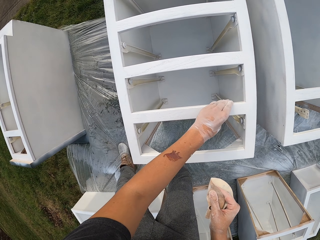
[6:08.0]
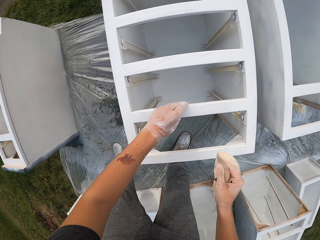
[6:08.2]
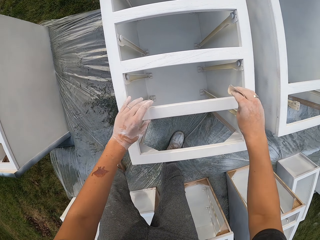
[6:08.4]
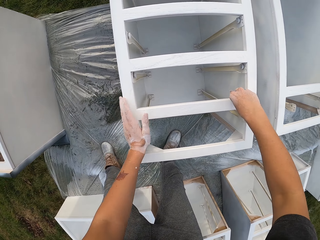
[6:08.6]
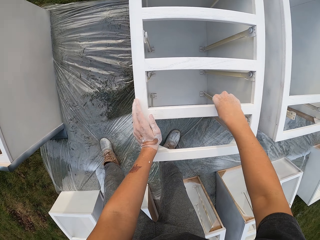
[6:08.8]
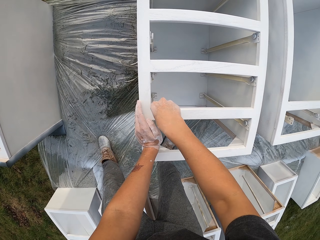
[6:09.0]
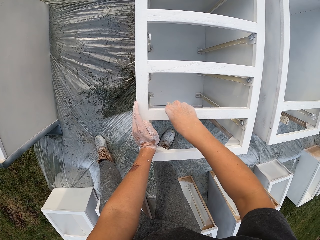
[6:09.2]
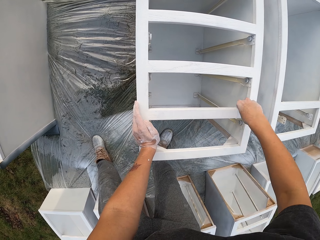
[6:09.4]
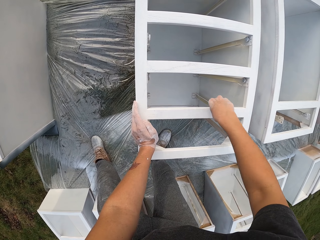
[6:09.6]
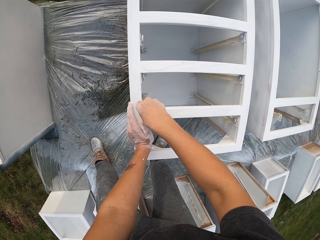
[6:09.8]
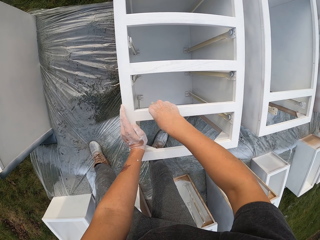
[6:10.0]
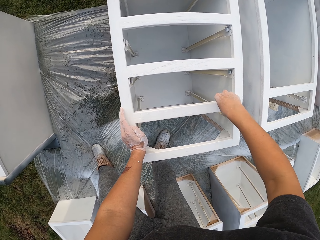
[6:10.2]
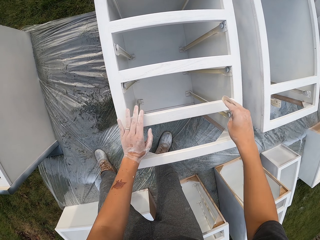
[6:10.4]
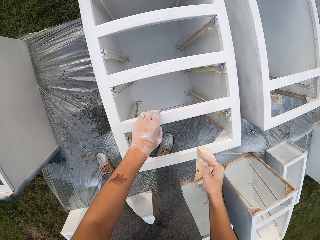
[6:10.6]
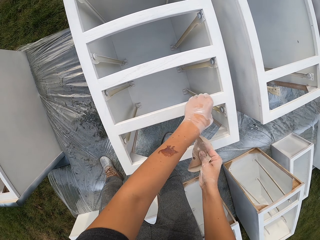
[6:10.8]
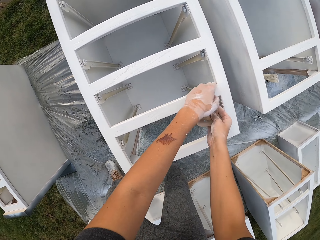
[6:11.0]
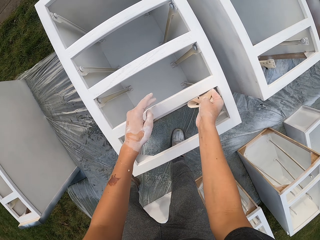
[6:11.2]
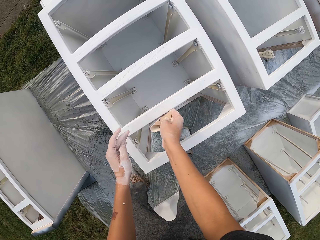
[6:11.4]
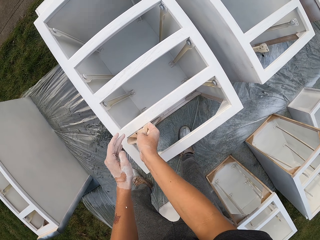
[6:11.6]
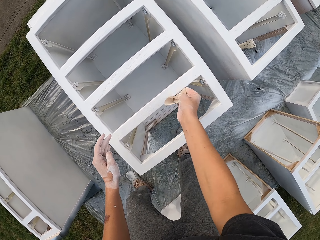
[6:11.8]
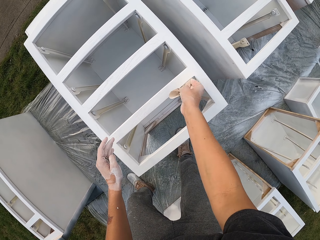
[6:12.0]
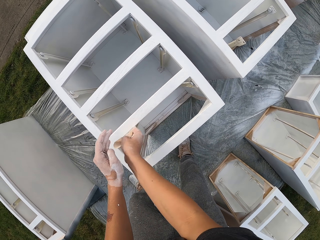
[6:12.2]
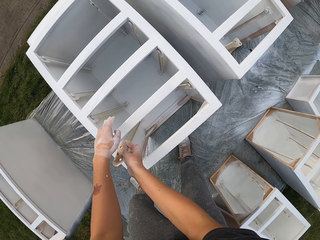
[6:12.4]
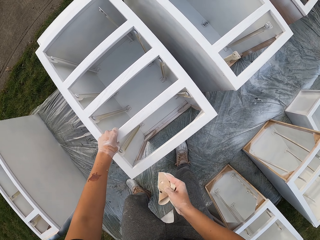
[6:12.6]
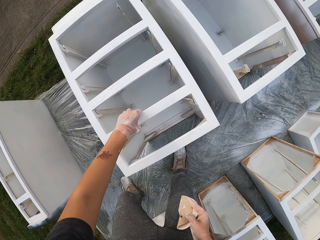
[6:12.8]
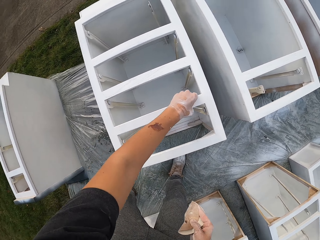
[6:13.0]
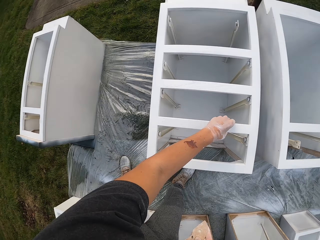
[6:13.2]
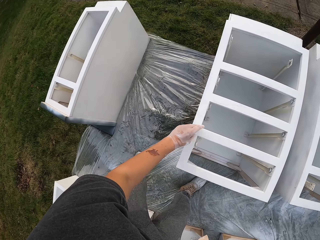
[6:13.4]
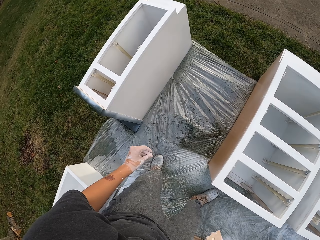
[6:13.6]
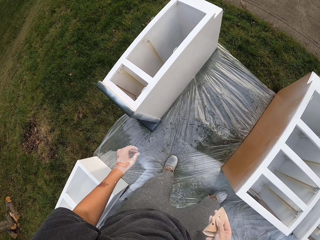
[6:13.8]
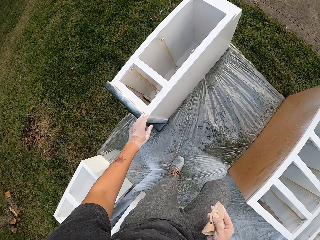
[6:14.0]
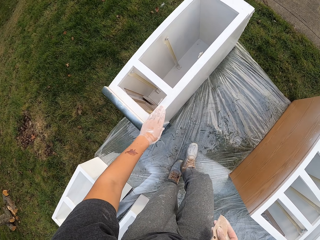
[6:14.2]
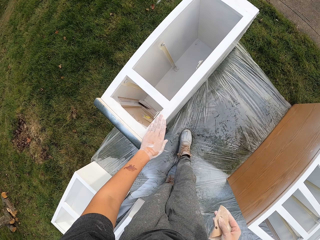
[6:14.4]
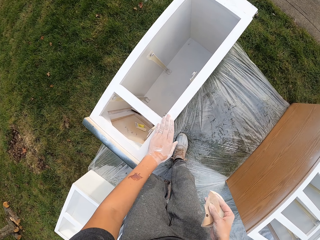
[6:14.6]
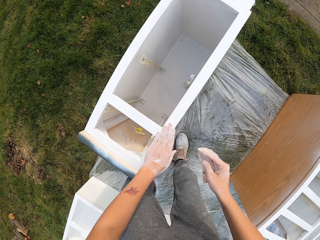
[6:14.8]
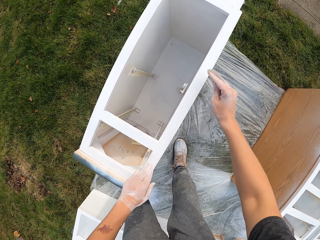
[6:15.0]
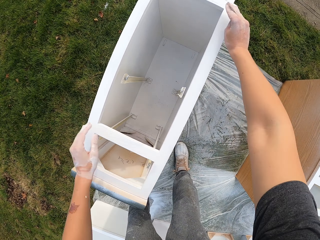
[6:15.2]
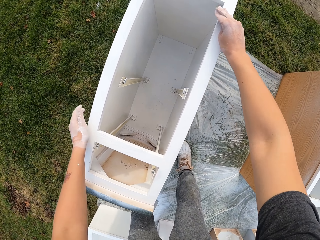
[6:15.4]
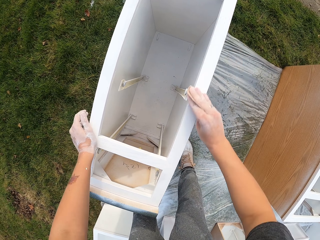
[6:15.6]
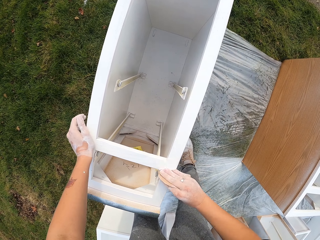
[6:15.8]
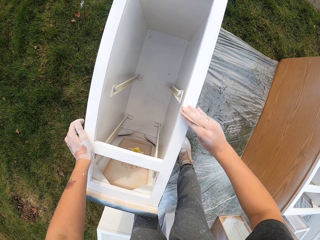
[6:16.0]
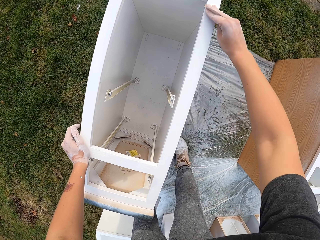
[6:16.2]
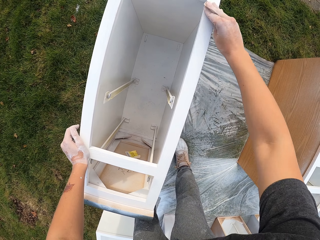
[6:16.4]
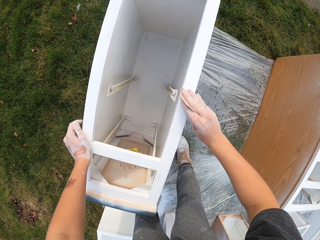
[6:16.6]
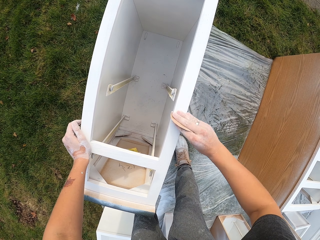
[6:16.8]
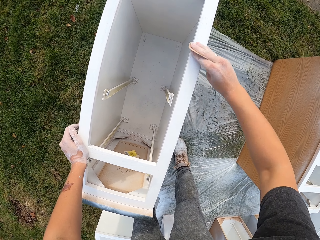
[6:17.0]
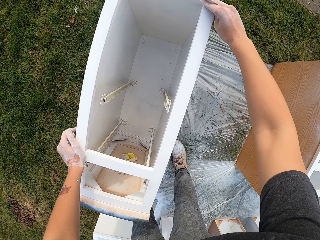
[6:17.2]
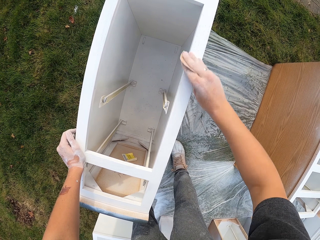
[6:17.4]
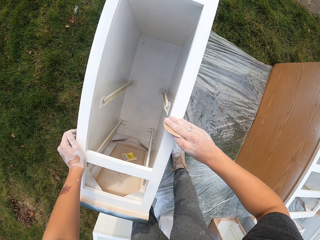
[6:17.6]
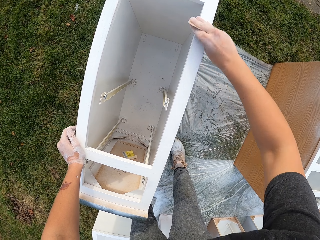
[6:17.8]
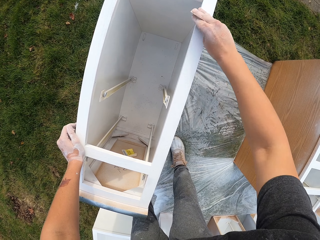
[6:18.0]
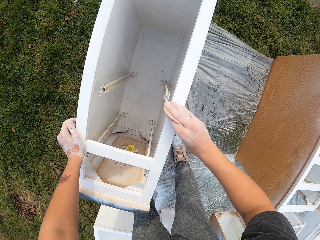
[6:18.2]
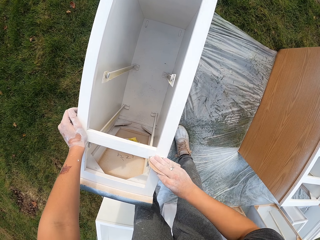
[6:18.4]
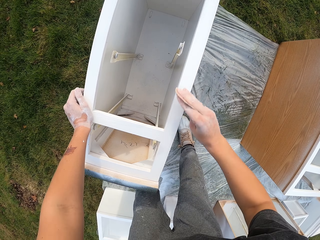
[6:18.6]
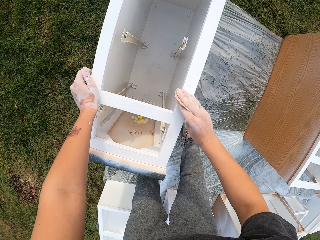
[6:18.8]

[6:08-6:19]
The camera wearer smoothens a structure or drawer with a sandpaper. They touch the structure with the left hand and wipe the drawer with the hand. They smoothen the structure with the sandpaper. They touch the structure with the left hand and wipe the drawer with the hand. They make a step. They hold the structure. They lift both hands. They smoothen the structure with the sandpaper.

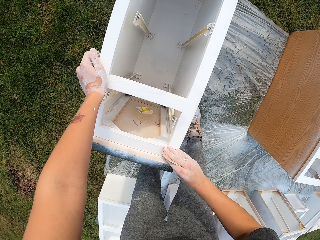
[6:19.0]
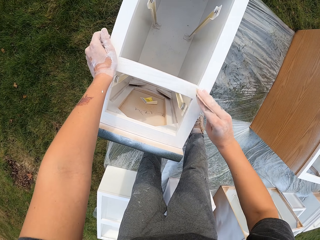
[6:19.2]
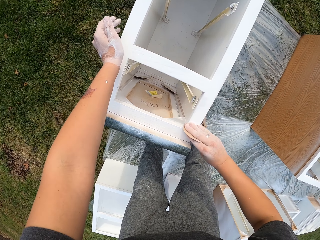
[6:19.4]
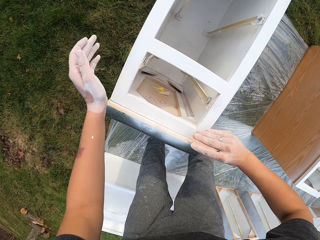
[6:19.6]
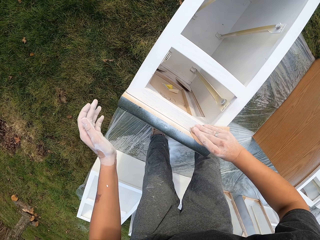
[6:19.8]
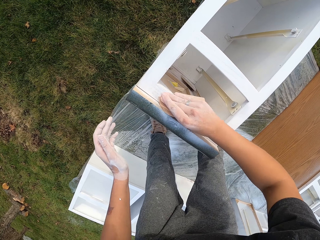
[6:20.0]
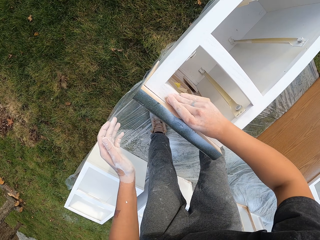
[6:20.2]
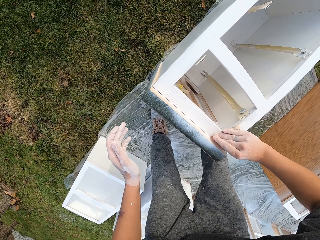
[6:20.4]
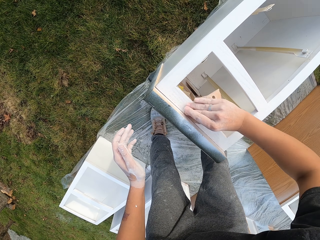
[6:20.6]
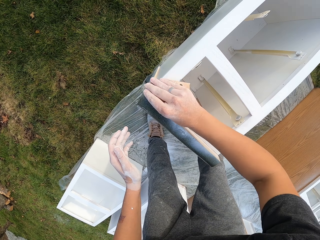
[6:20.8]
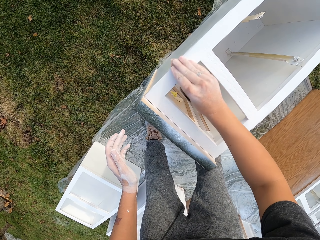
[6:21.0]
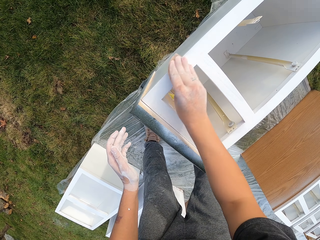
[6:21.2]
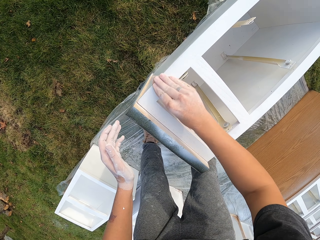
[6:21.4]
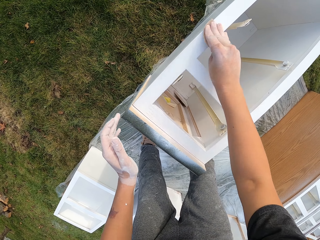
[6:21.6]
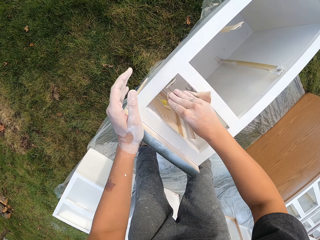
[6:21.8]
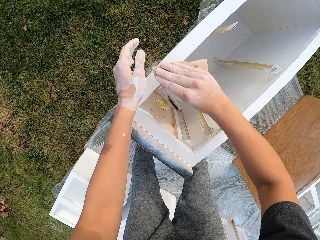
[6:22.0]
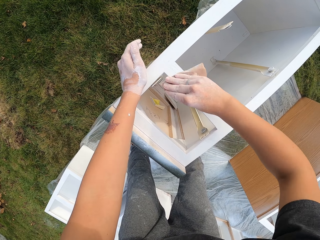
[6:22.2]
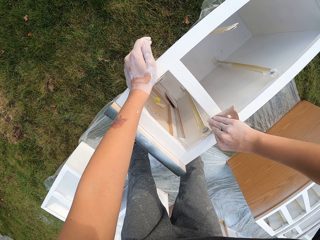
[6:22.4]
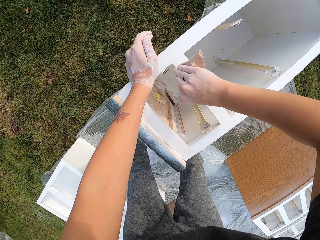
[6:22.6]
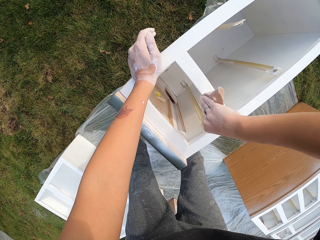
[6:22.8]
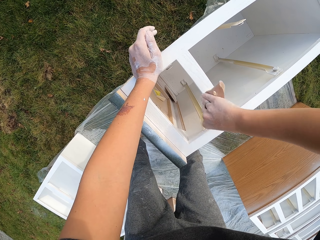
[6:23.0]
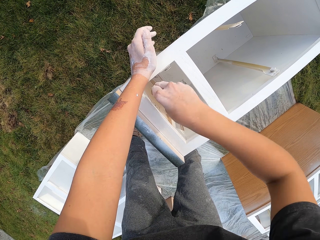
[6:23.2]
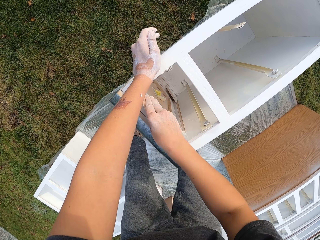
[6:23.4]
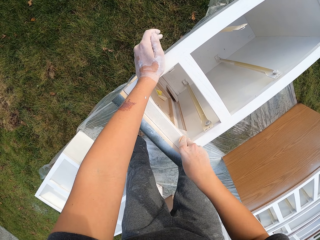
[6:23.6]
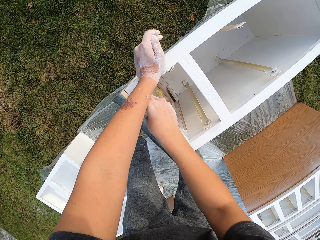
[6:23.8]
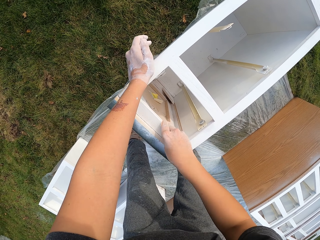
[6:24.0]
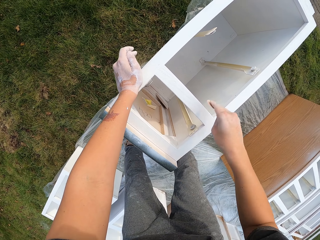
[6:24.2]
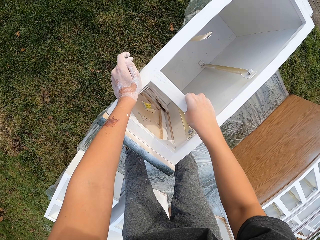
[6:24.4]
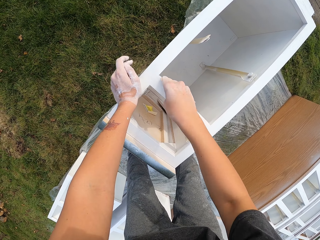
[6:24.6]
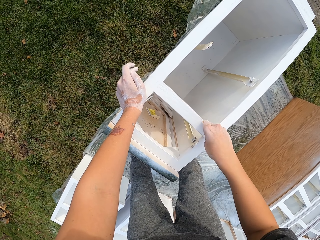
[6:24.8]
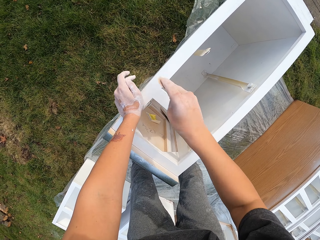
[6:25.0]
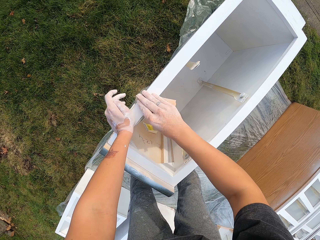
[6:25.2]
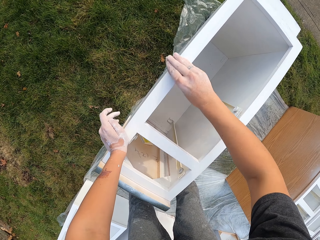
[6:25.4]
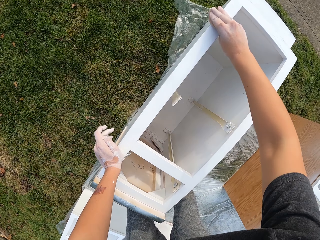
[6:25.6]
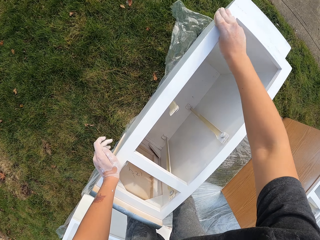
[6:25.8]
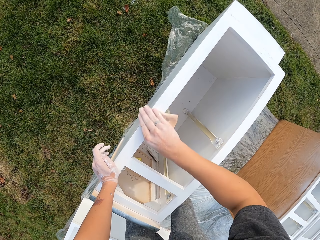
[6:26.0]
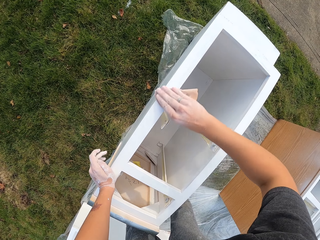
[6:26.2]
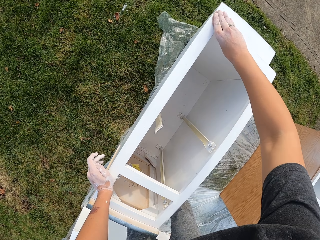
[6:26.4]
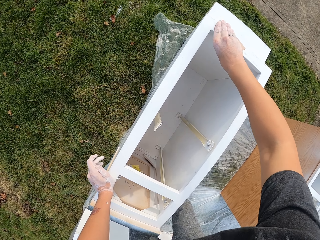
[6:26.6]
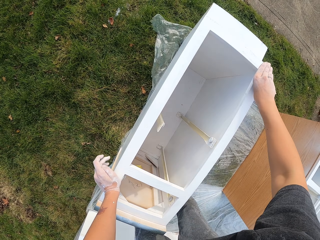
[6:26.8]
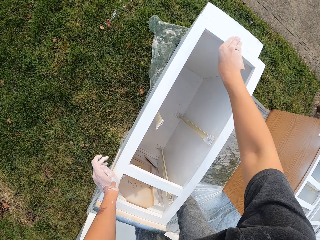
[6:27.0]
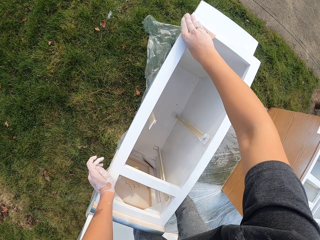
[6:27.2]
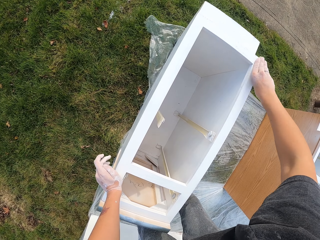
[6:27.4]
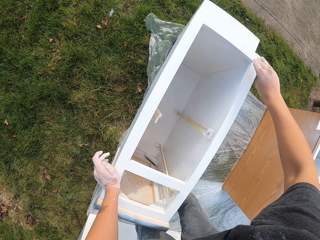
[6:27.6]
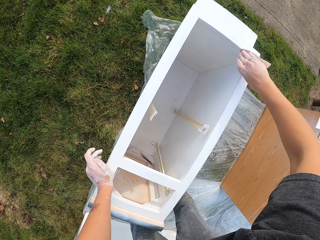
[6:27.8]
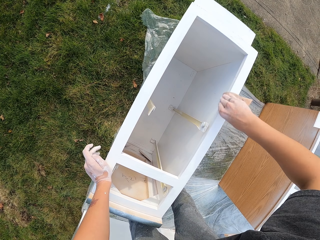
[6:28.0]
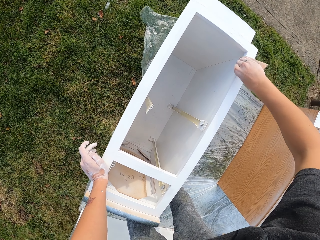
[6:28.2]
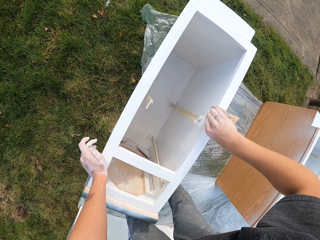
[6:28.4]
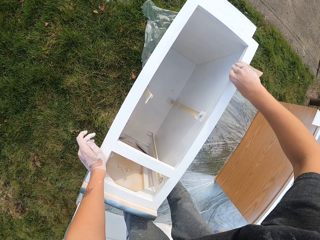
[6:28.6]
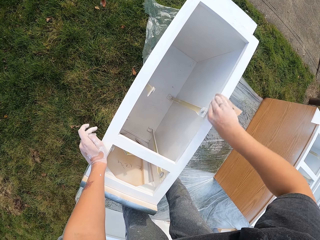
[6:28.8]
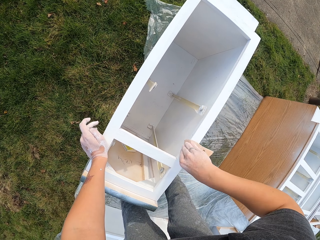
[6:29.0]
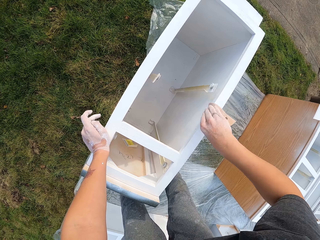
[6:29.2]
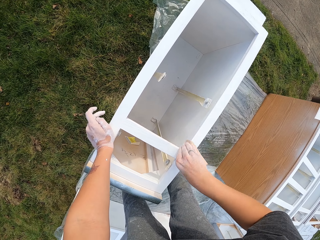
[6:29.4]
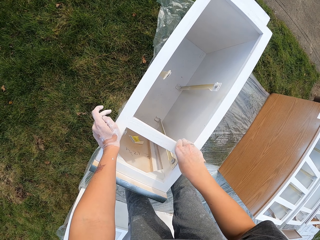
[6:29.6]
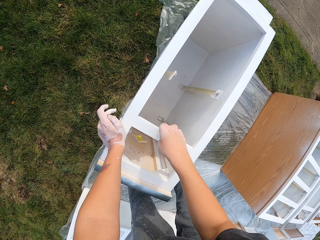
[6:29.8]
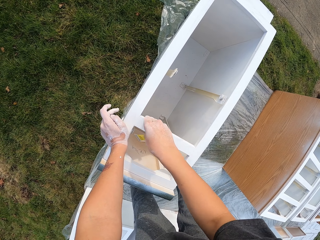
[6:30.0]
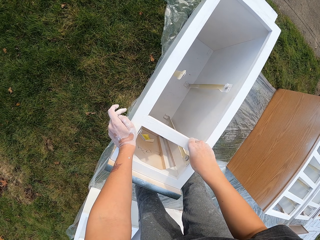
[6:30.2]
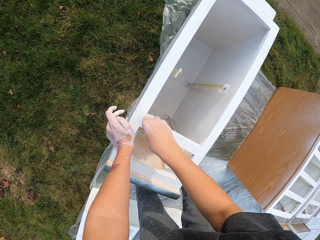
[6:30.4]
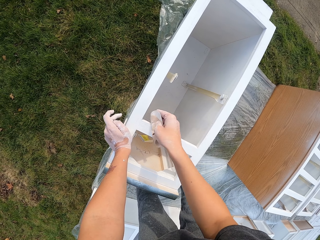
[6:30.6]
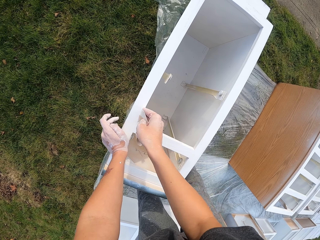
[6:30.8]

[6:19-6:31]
The camera wearer lifts the left hand. They smoothen a structure with a sandpaper. They hold the structure. They smoothen the structure with the sandpaper.
